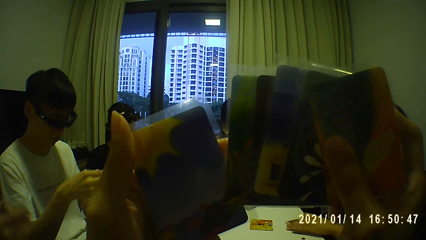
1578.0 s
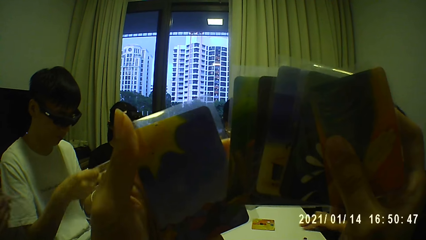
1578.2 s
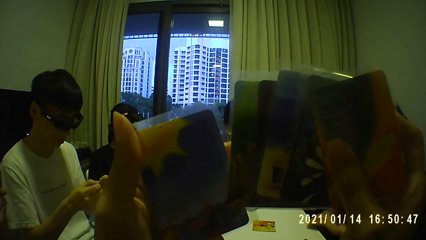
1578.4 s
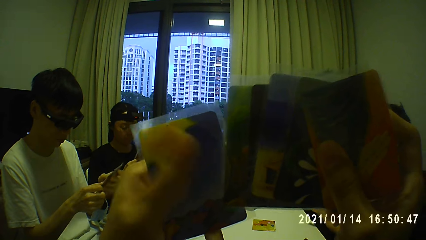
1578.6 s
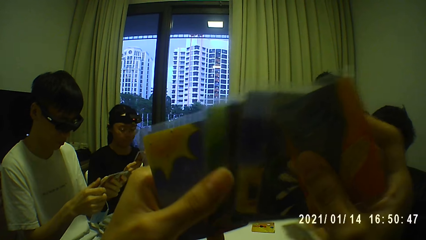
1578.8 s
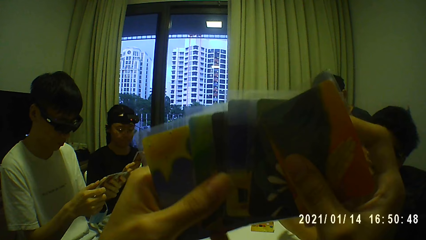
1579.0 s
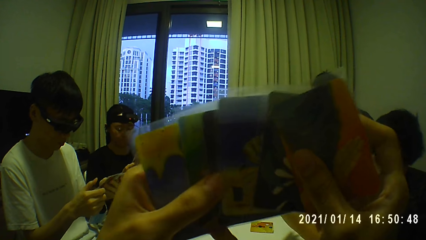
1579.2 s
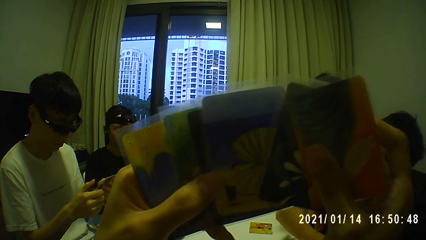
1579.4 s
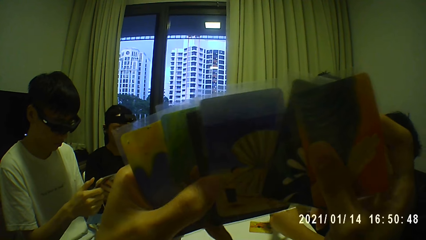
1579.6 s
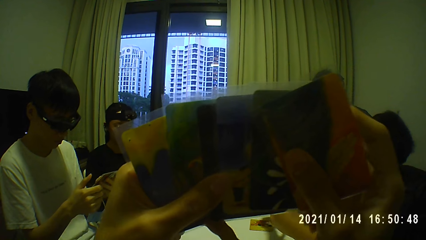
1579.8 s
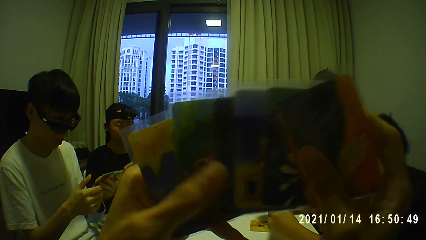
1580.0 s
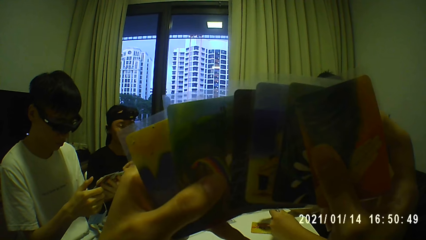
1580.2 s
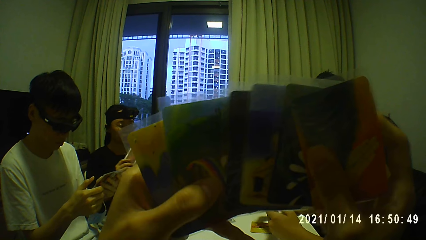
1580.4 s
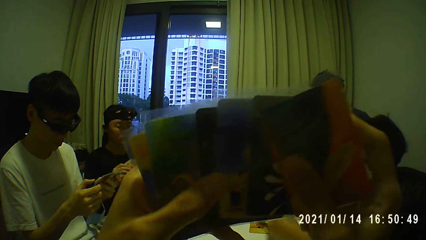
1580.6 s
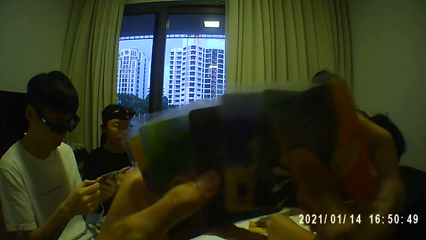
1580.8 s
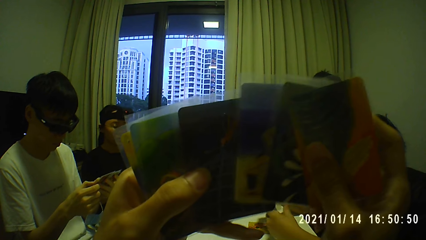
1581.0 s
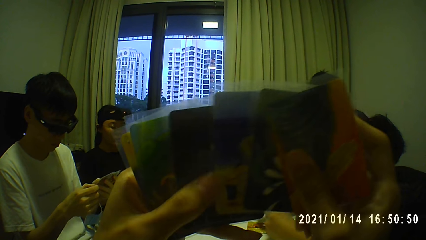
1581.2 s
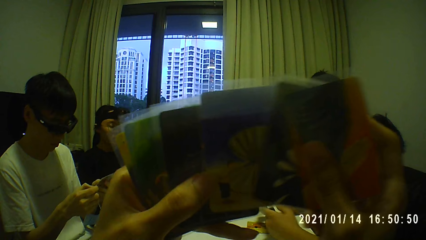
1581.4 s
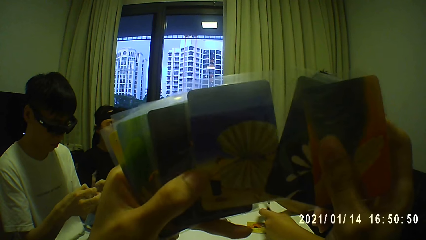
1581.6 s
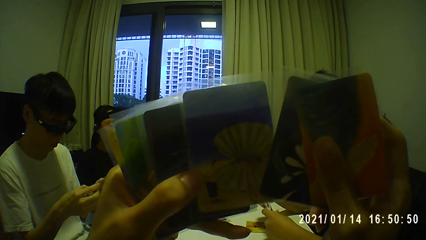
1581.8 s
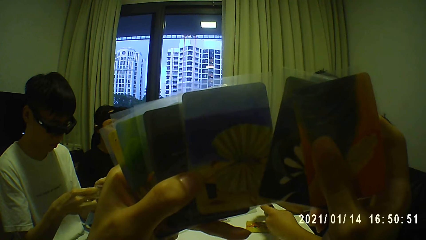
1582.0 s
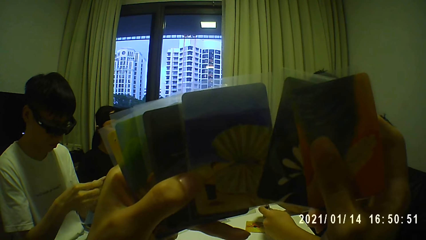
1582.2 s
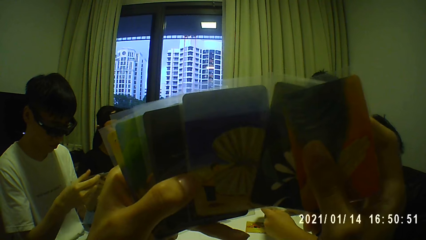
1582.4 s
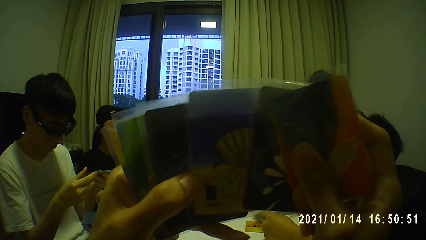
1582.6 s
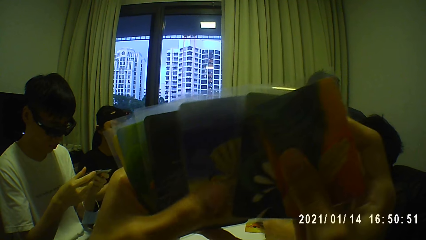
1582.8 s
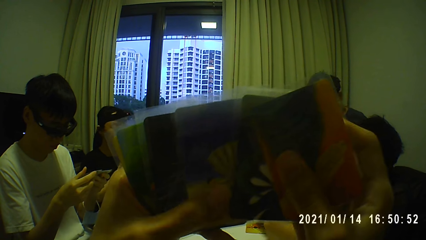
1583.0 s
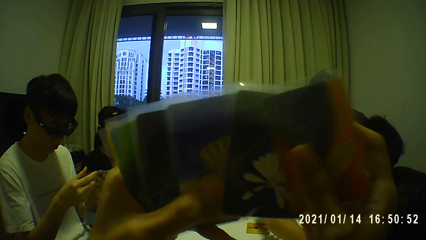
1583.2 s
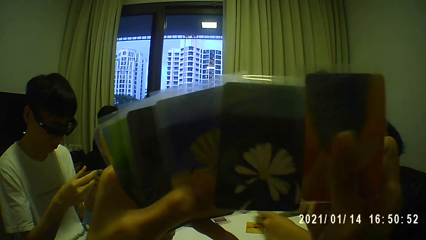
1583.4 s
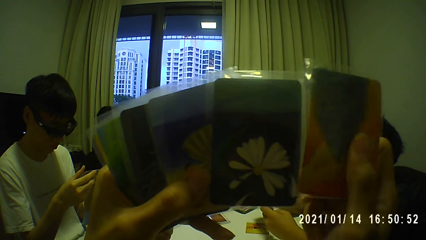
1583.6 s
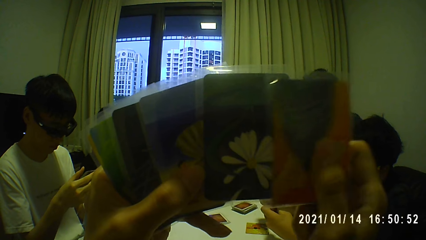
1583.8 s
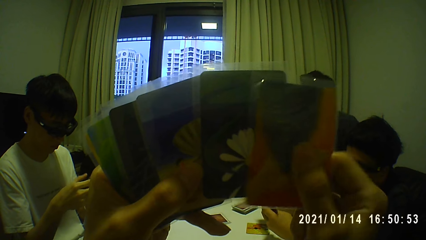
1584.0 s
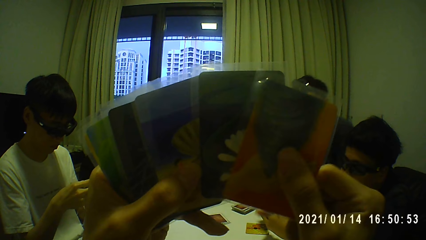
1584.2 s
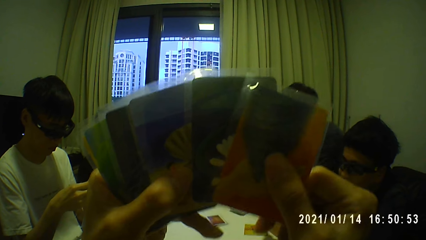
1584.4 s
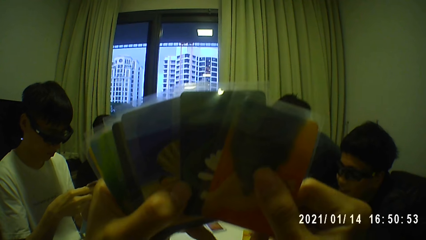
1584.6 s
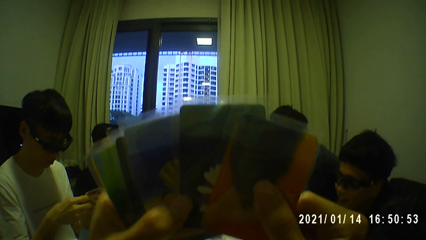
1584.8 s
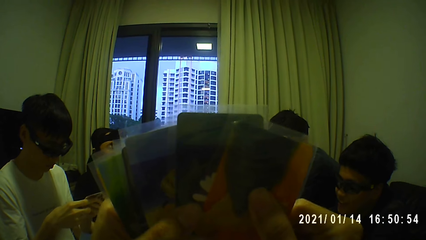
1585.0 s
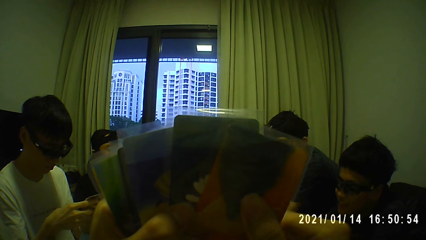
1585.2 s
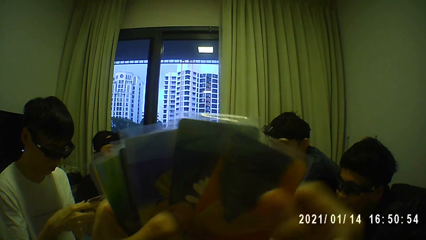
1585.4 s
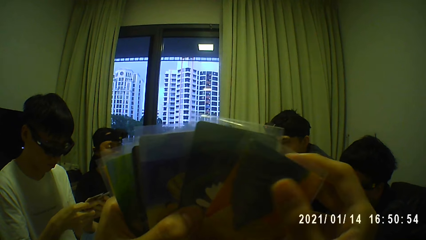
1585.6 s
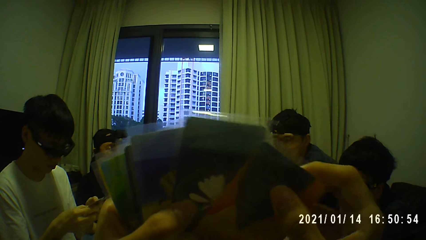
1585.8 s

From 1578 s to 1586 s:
A man inspects the cards in his hands. Another man inspects the cards in his hands.

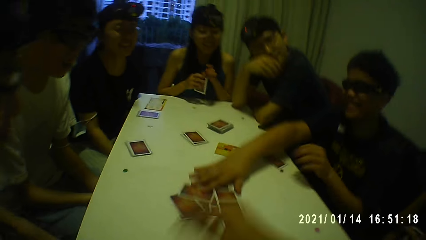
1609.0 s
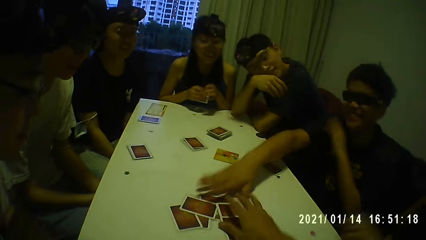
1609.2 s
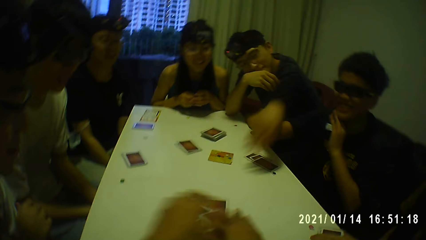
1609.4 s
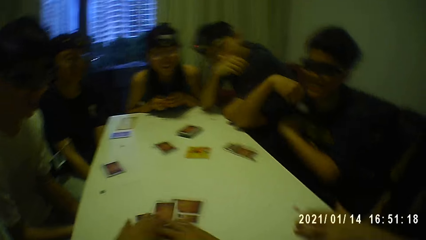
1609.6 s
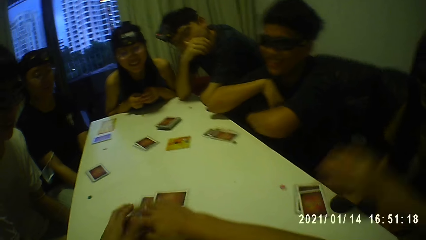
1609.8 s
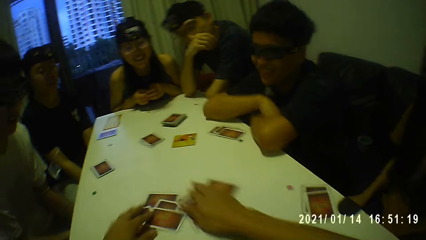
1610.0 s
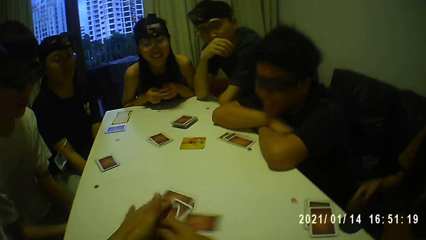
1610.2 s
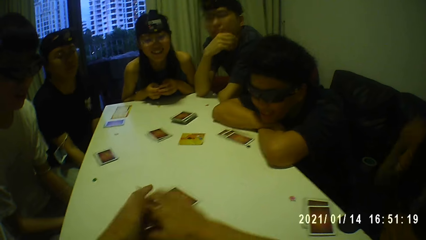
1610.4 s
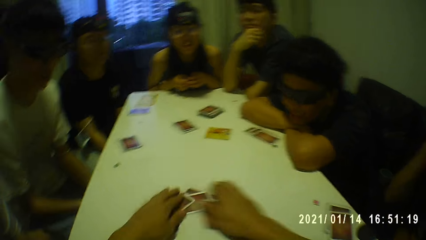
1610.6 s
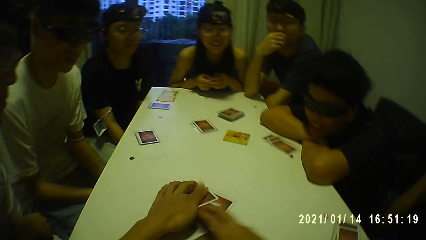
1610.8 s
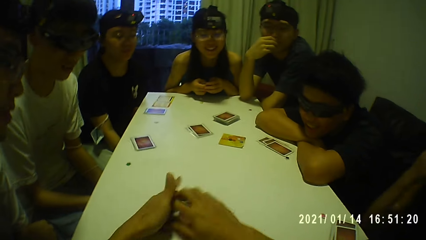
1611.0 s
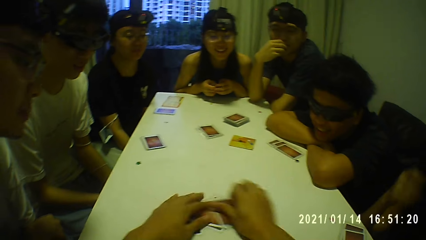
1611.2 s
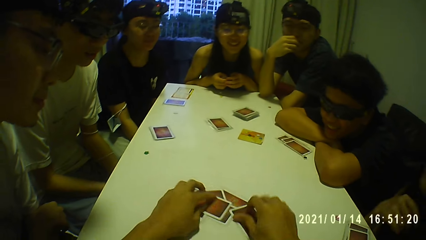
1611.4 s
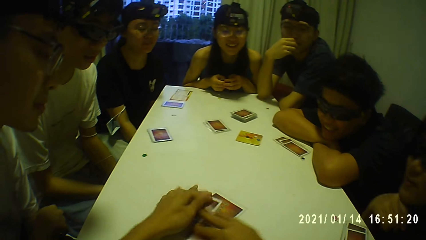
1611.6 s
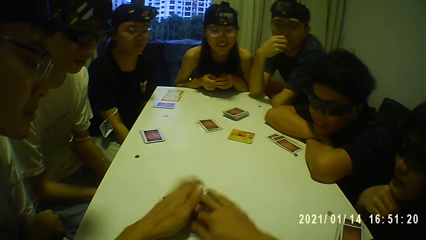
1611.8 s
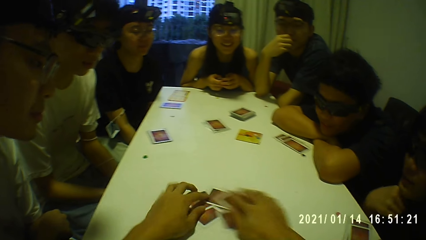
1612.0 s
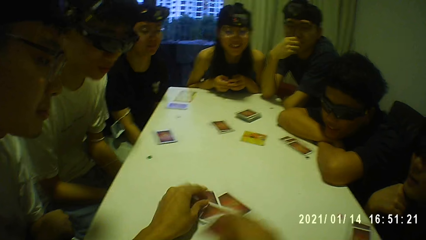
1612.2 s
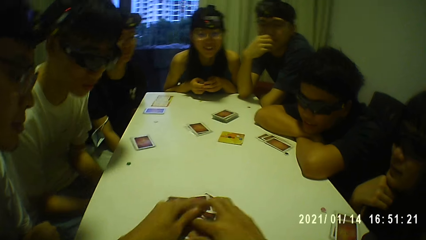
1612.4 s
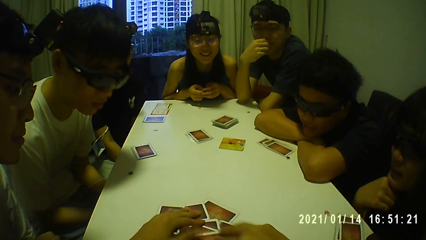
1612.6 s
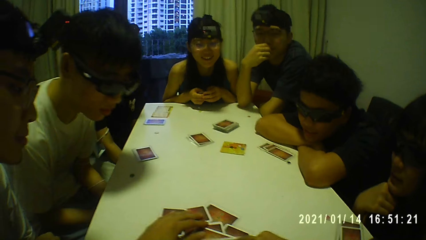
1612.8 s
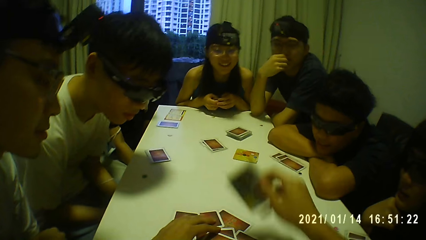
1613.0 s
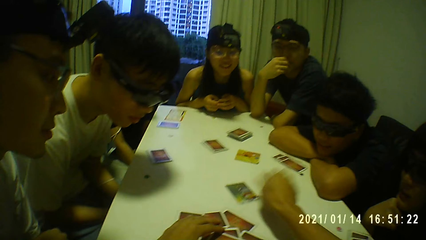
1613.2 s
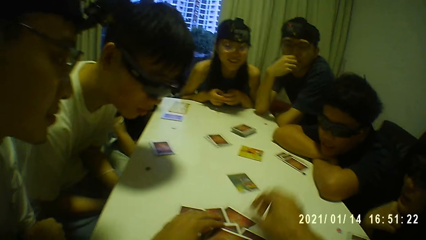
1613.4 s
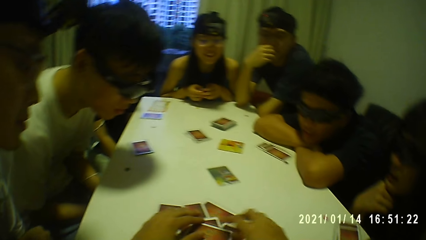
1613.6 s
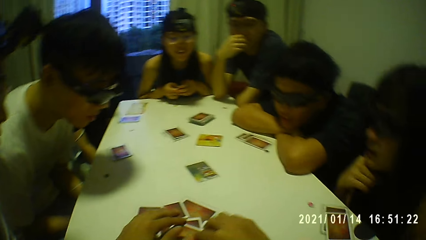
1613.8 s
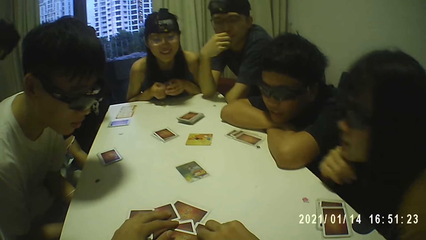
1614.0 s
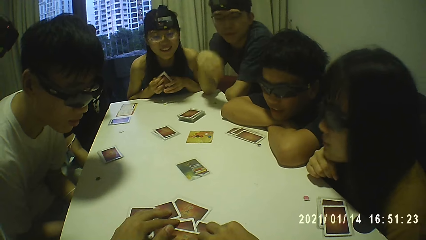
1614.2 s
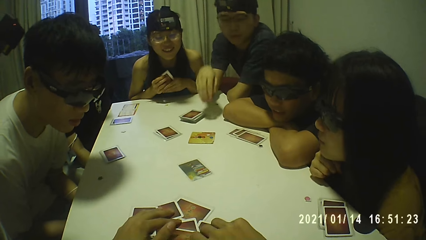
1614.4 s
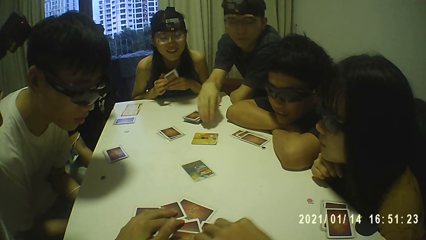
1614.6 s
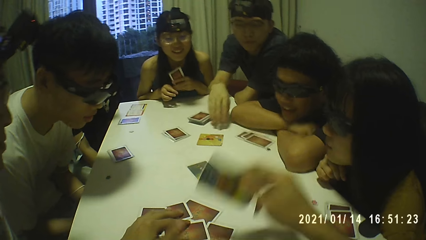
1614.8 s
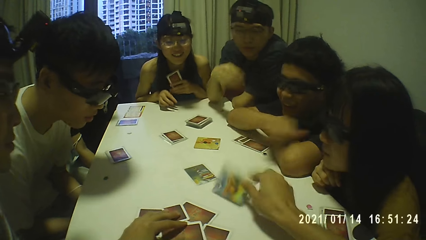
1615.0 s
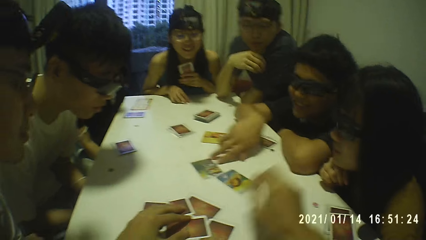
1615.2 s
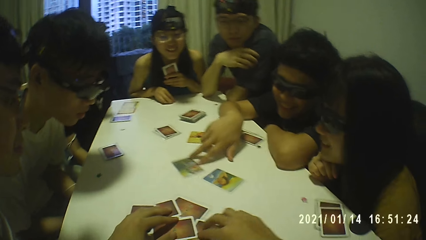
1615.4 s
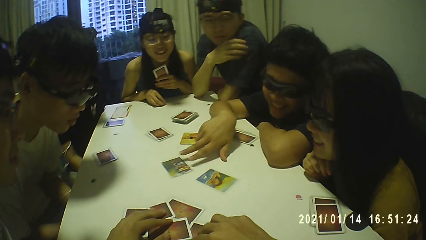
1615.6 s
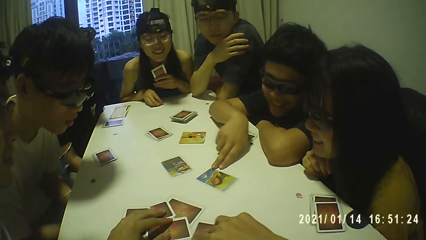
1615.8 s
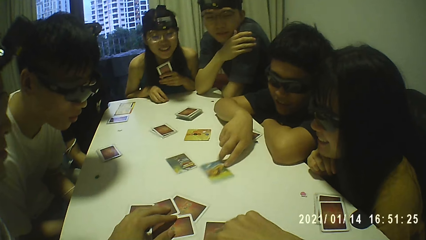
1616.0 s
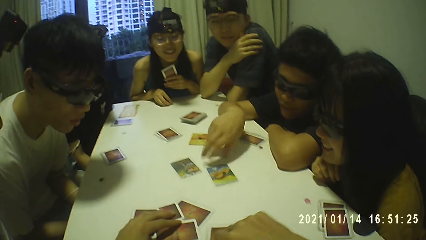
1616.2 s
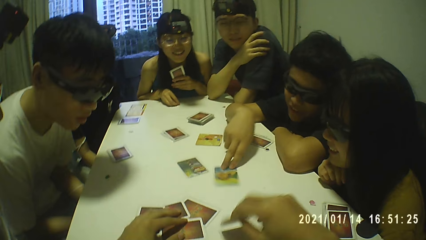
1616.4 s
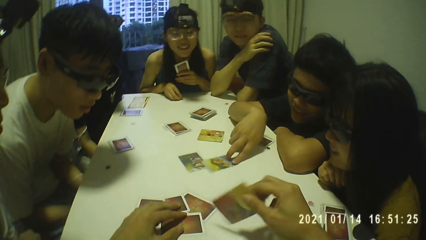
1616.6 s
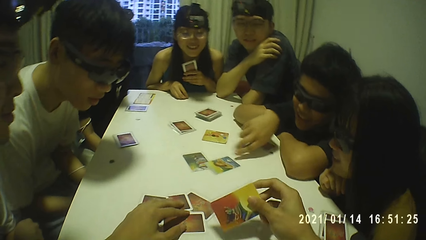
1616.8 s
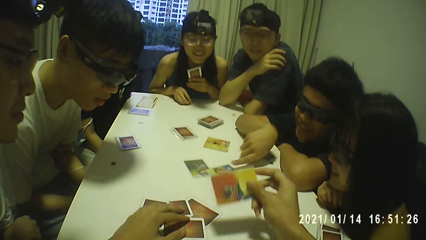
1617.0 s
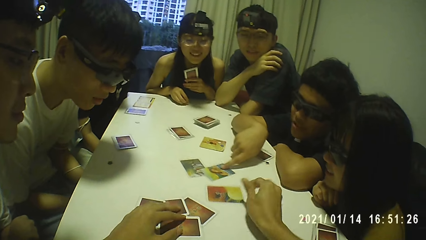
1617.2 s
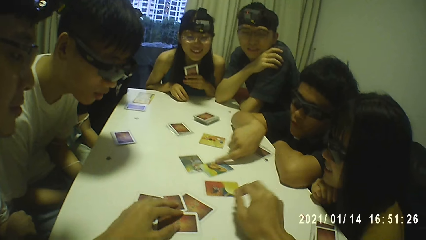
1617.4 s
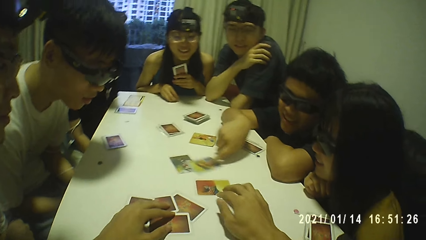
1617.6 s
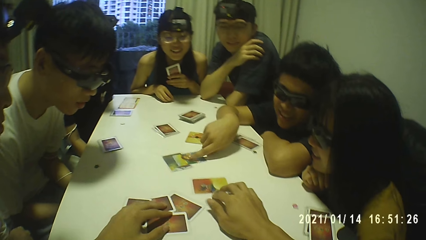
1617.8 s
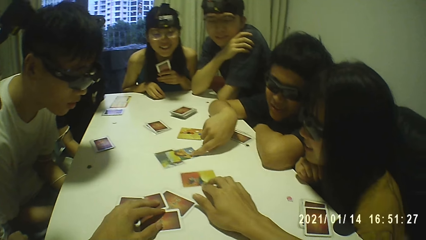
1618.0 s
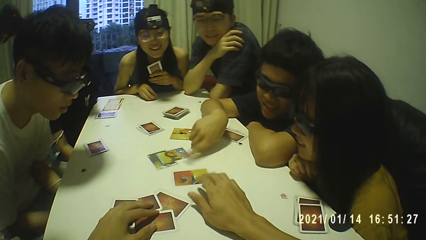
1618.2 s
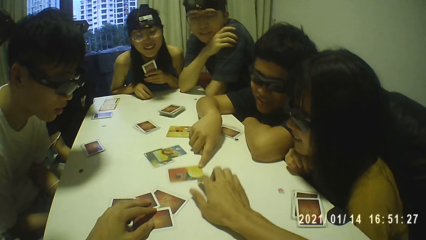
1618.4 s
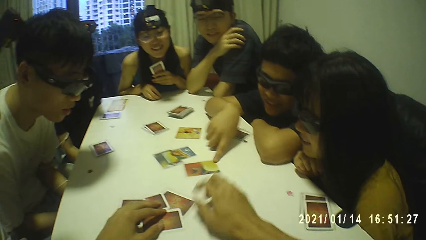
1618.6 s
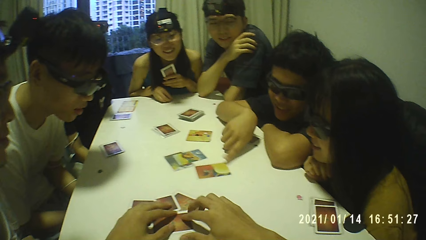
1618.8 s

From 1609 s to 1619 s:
A man moves the cards on the table with his right hand. A woman drops the cards on the table with her left hand. The camera wearer rearranges the cards on the table with his hands. He touches the cards and shuffles the cards on the table. He turns over a card on the table with his right hand. He drops the card on the table. He turns over a card on the table with his right hand. He places hands on the cards. The man touches some cards on the table with his right hand. The camera wearer drops a card on the table. He turns over a card on the table with his right hand. He holds a card. He drops the card on the table. He moves the card on the table with his right hand.
